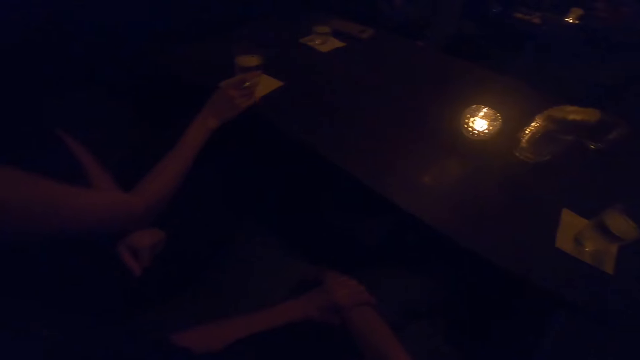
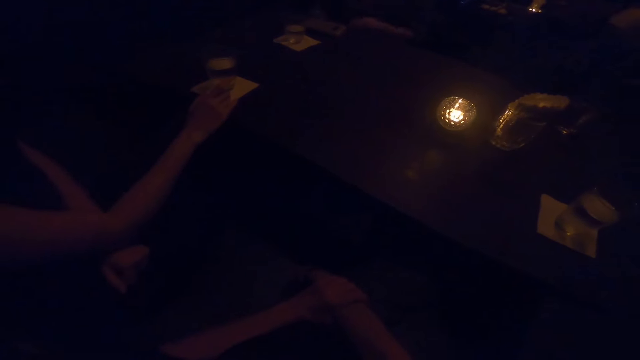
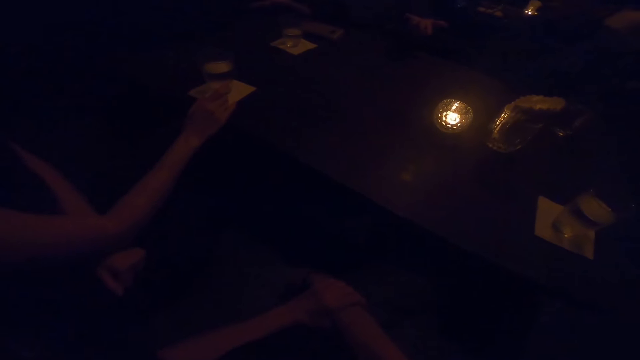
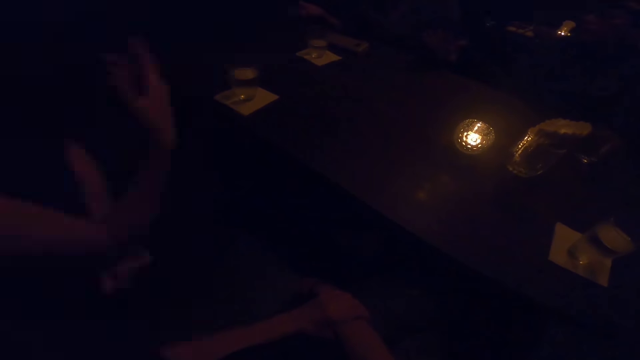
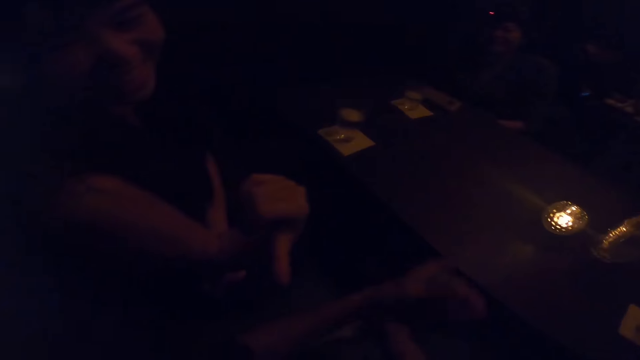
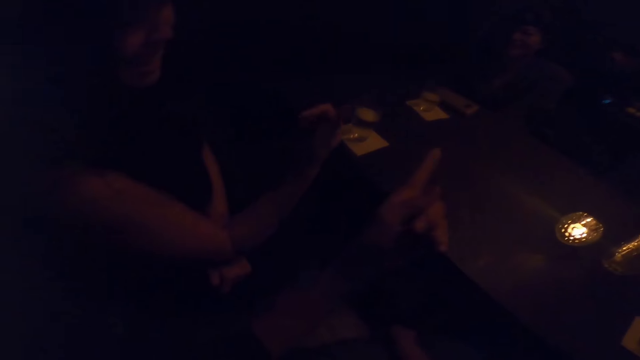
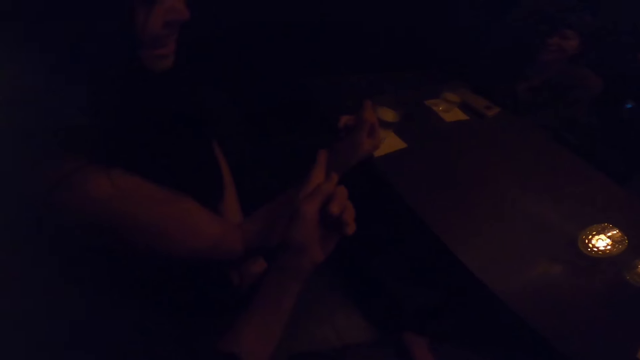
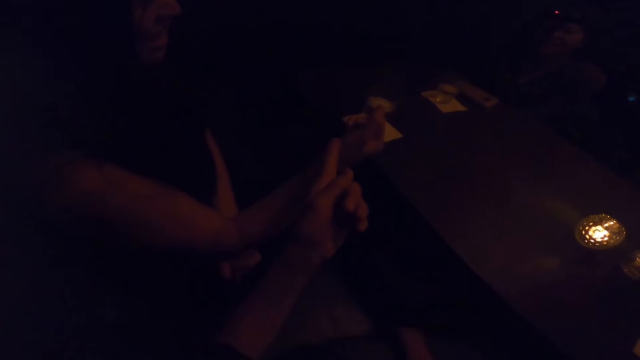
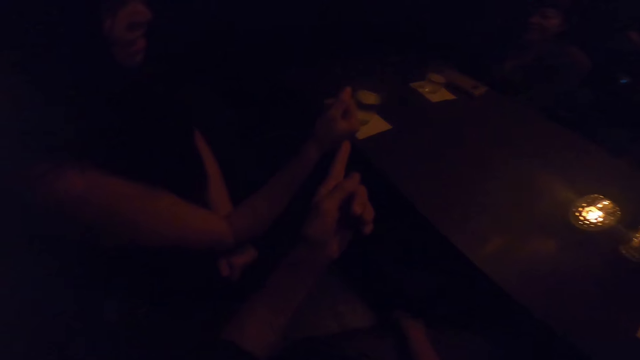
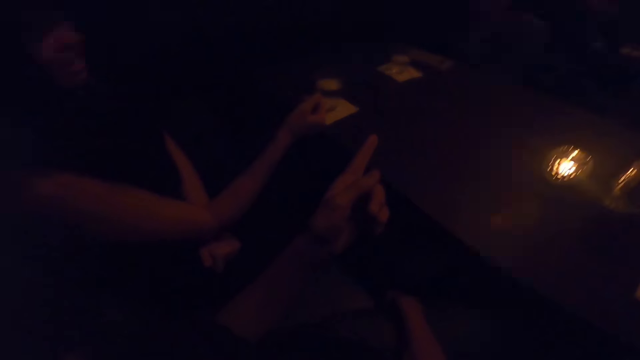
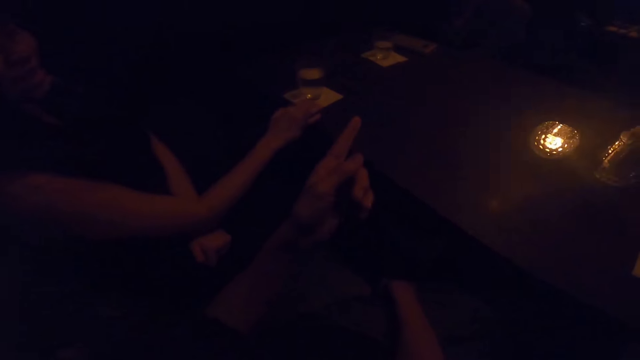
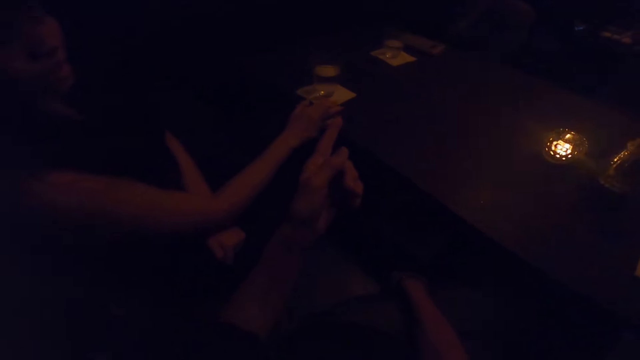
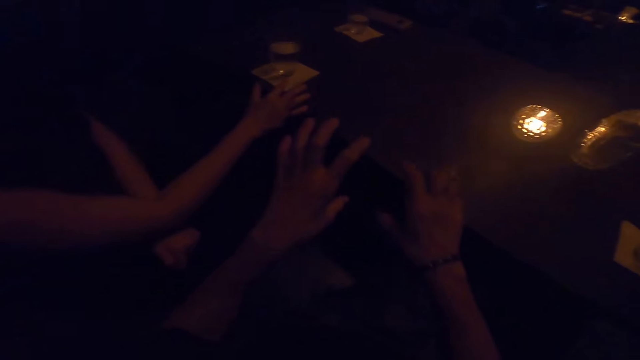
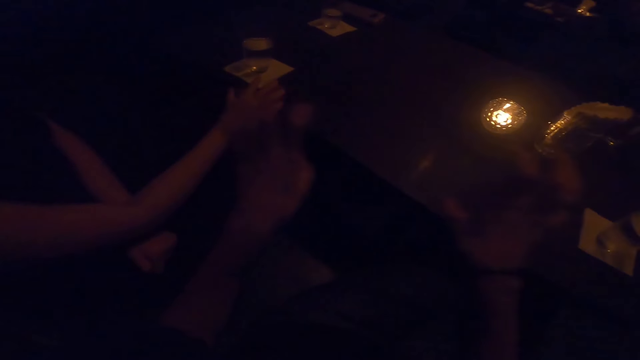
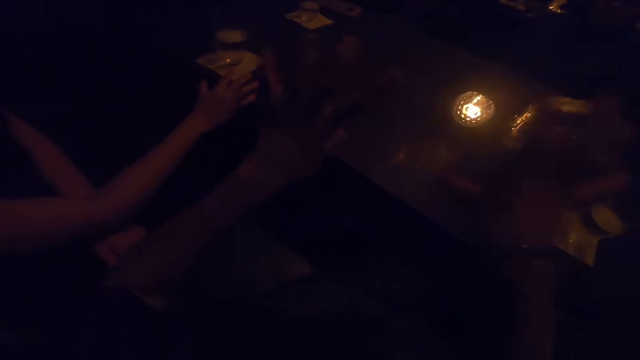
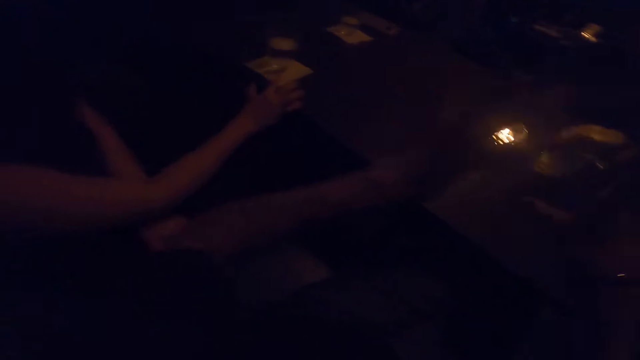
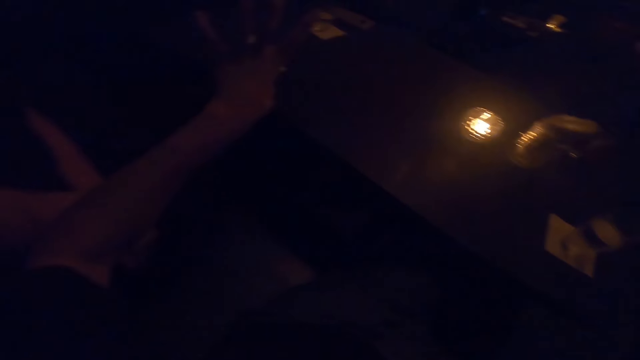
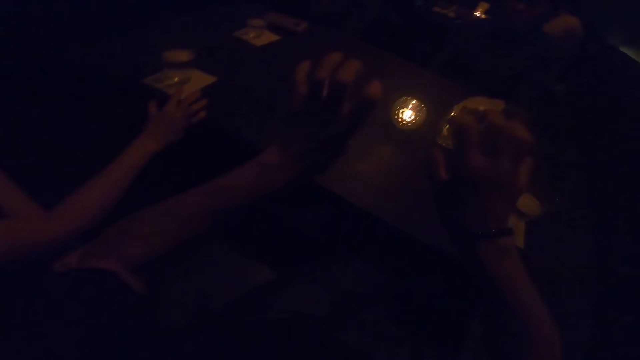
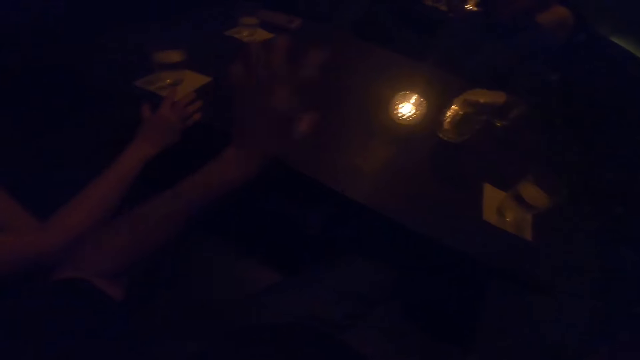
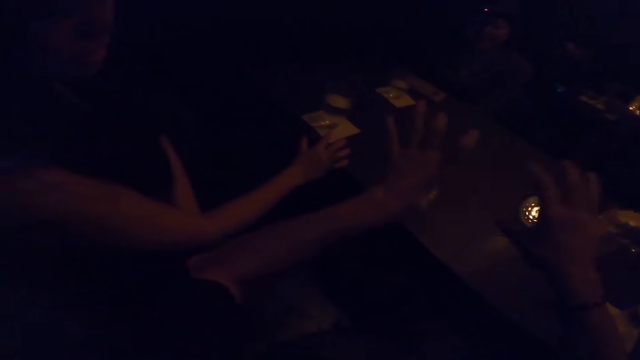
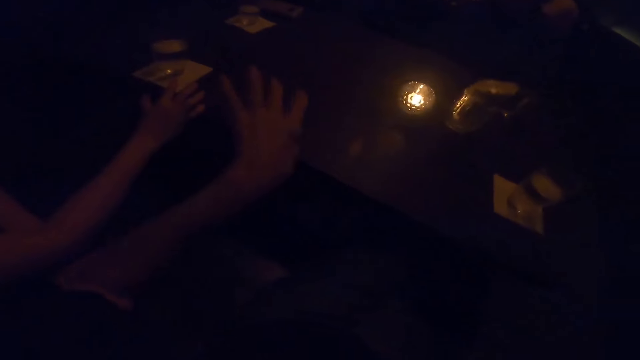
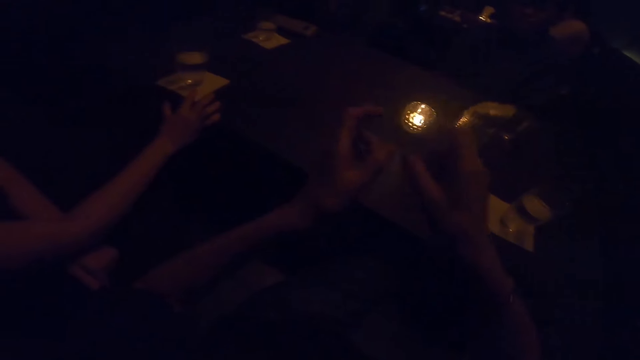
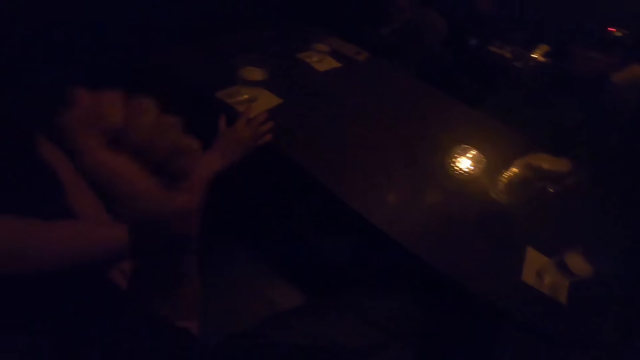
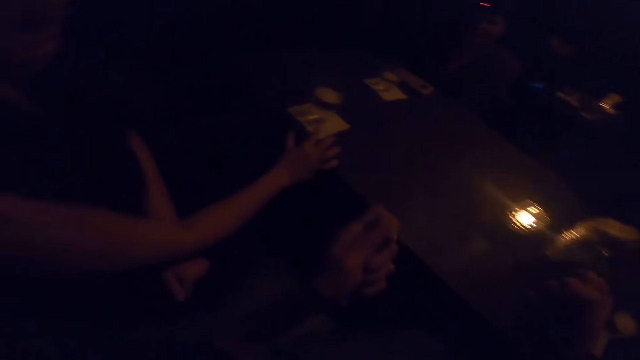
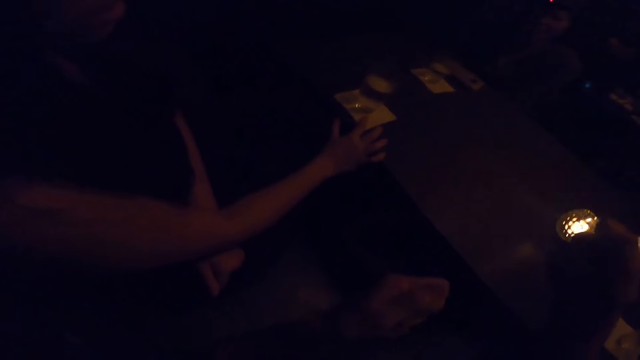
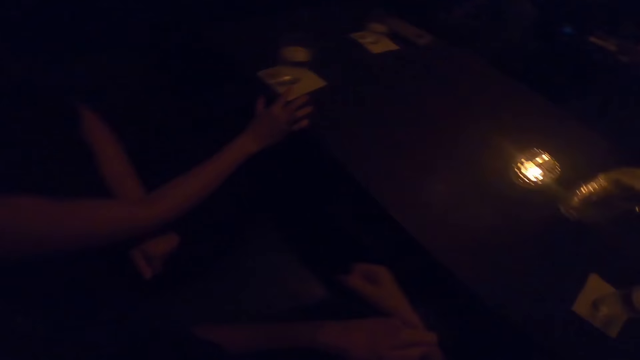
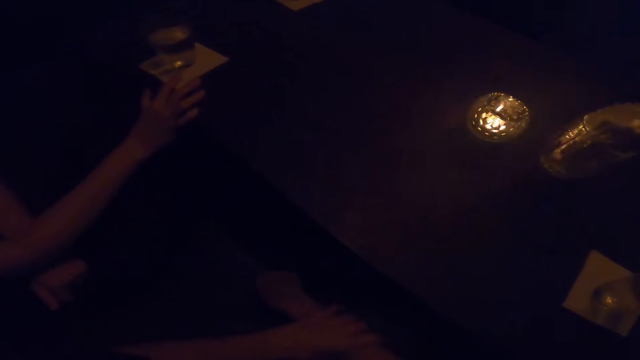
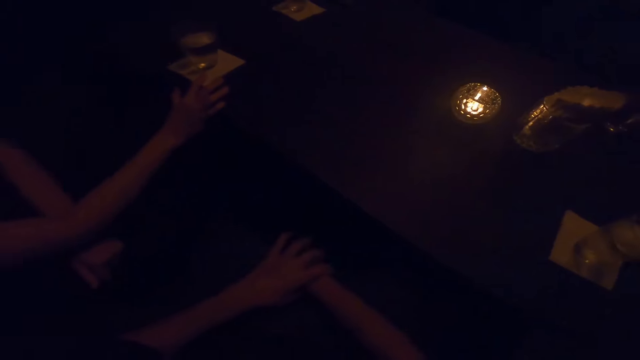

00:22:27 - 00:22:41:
The camera wearer moves her hands. She converses with a man, a woman and another woman. She demonstrates with her hands.

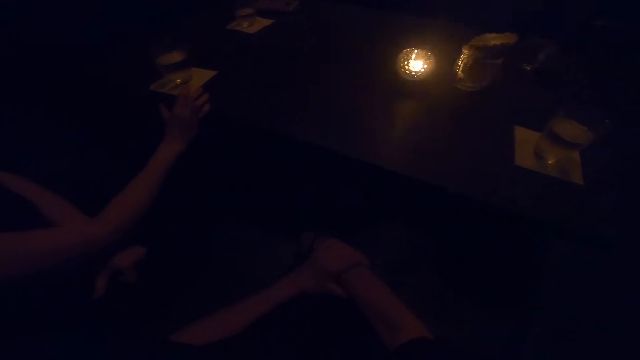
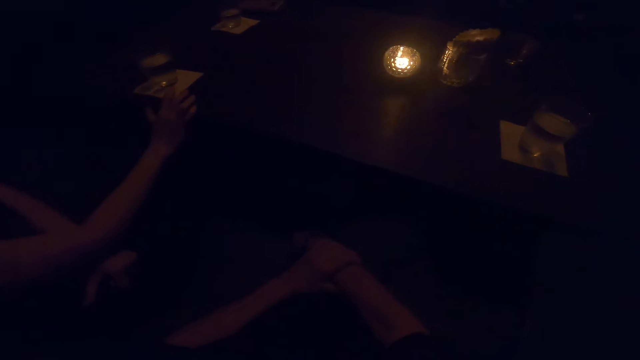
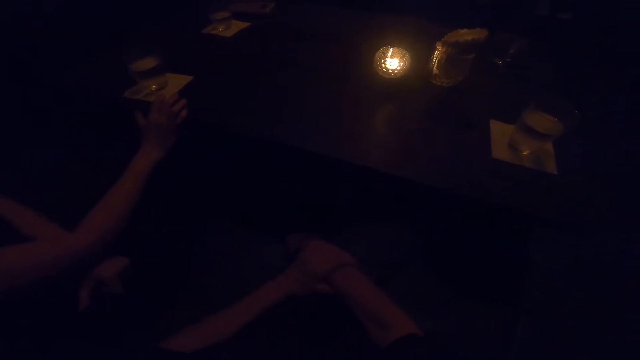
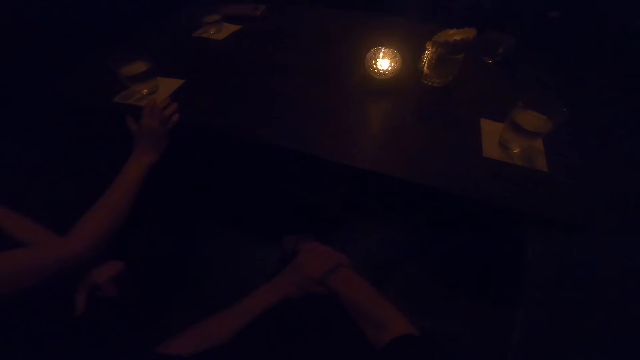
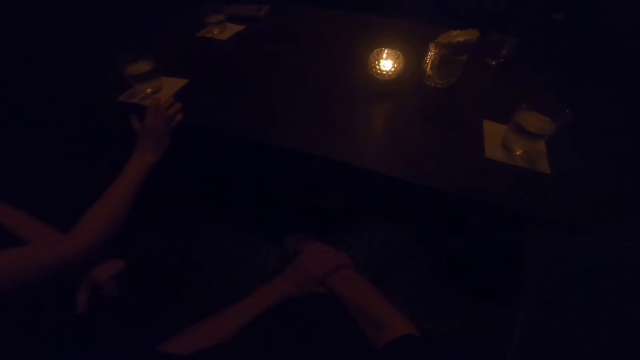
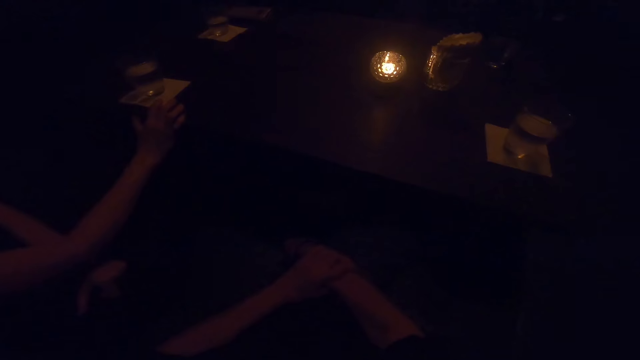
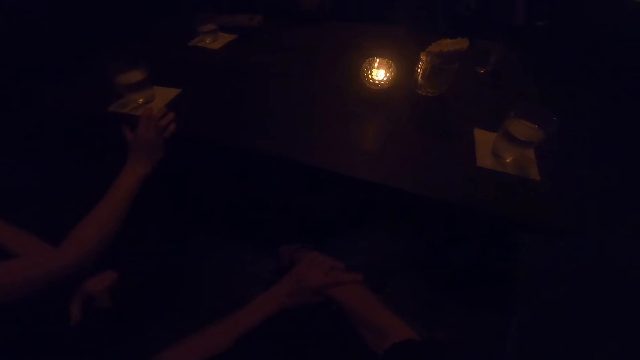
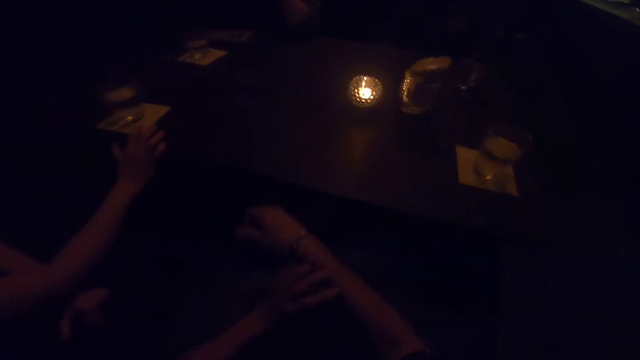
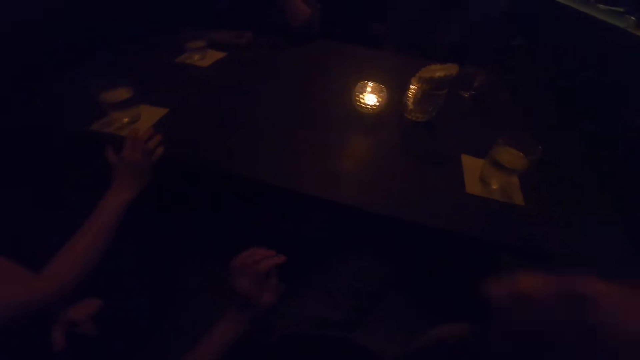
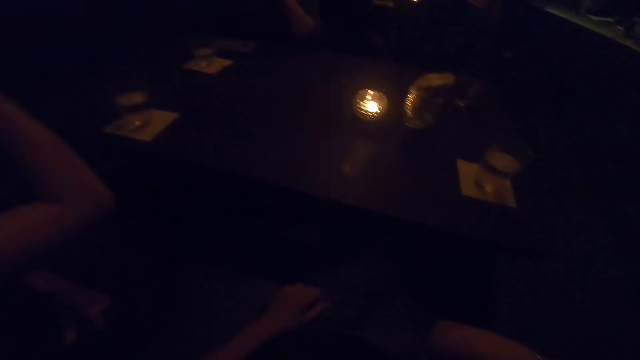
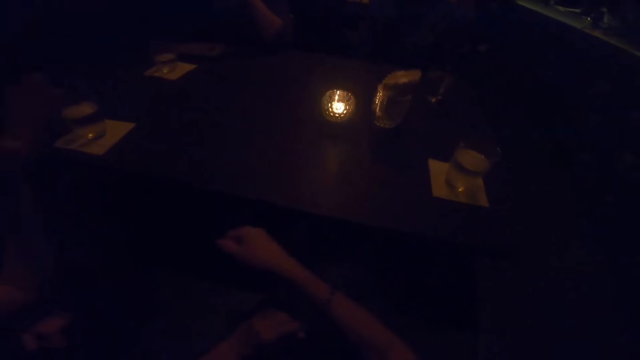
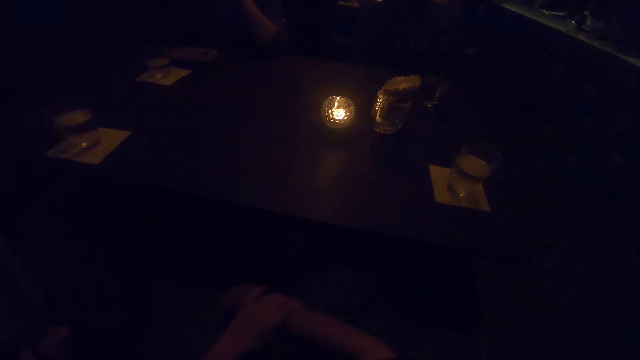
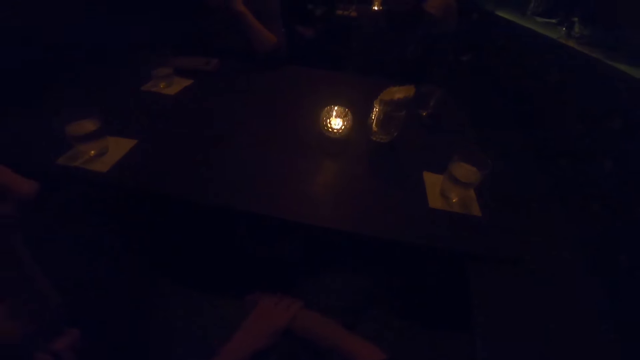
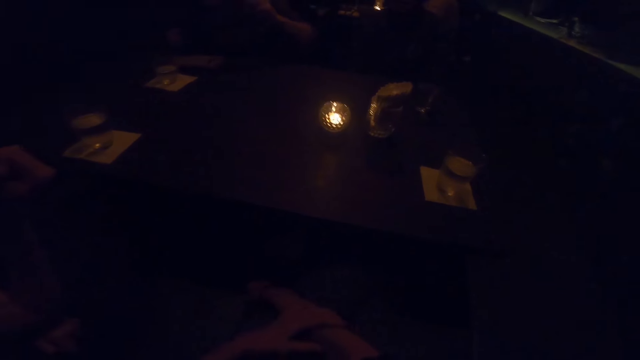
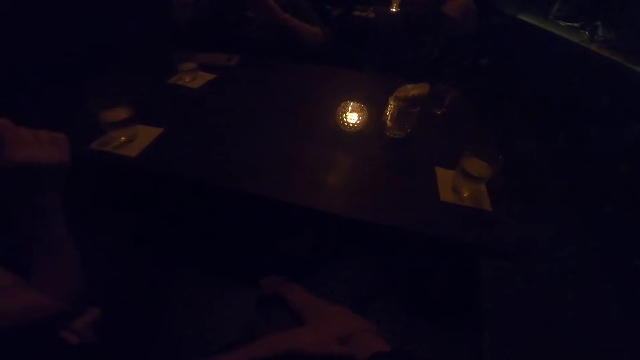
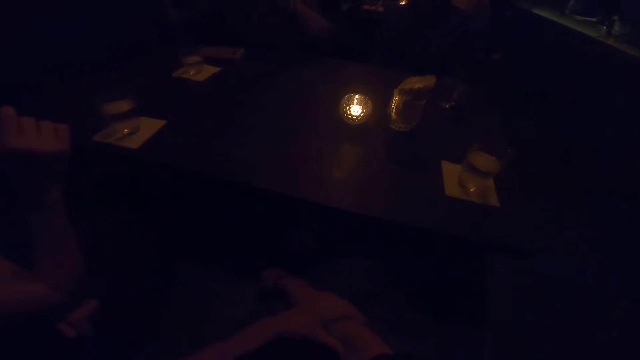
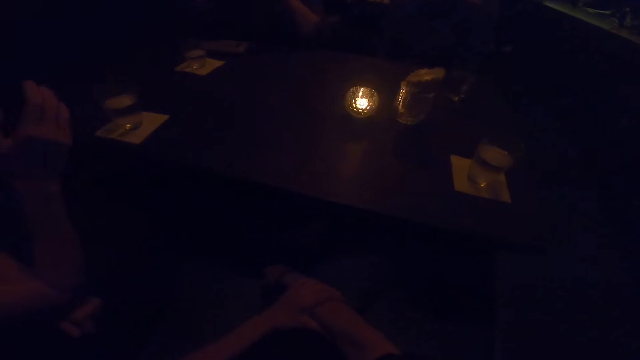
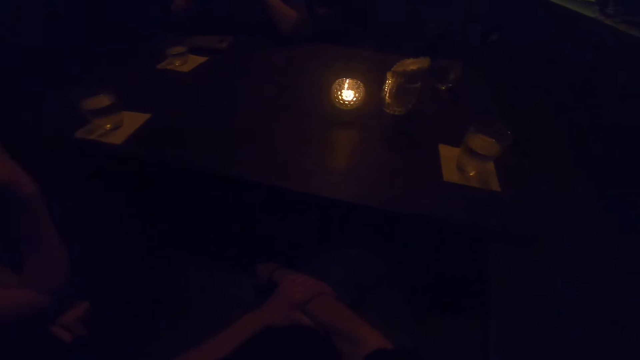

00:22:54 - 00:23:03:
A man converses with a woman, another woman and the camera wearer. A woman removes her right hand from the table. Another woman moves her hands.
